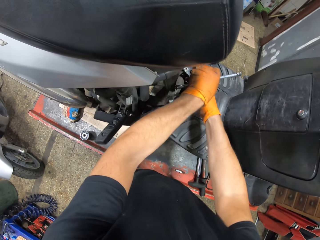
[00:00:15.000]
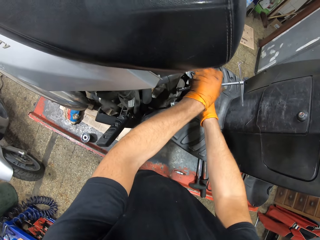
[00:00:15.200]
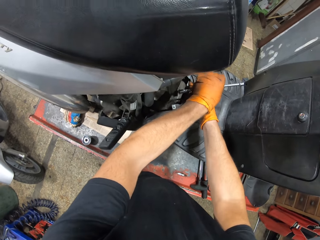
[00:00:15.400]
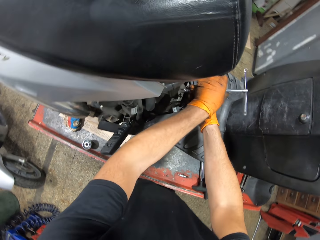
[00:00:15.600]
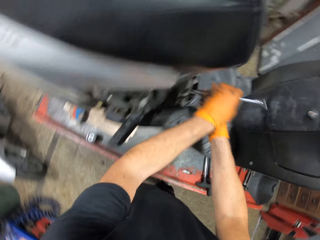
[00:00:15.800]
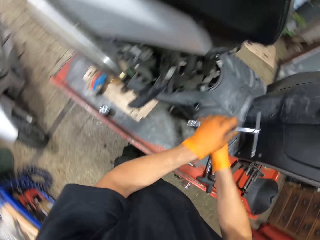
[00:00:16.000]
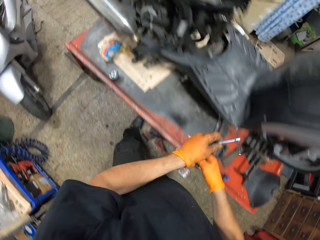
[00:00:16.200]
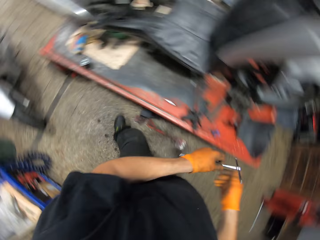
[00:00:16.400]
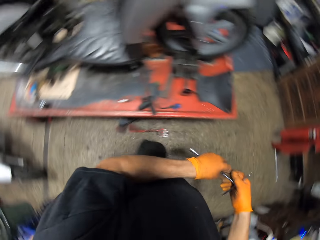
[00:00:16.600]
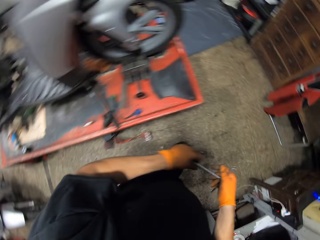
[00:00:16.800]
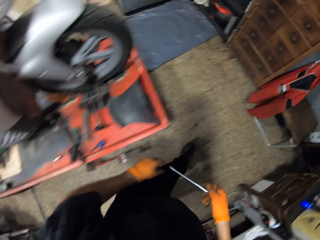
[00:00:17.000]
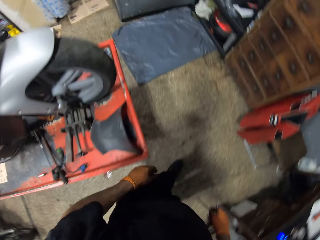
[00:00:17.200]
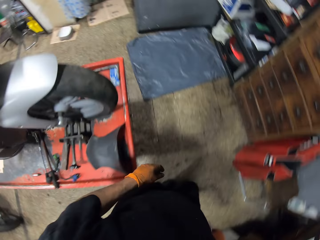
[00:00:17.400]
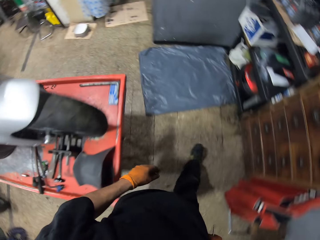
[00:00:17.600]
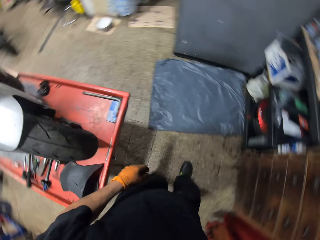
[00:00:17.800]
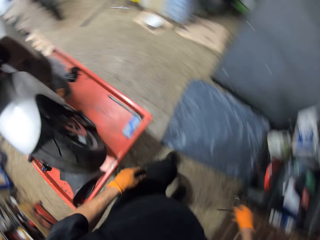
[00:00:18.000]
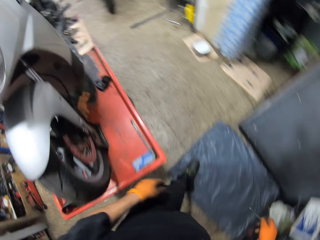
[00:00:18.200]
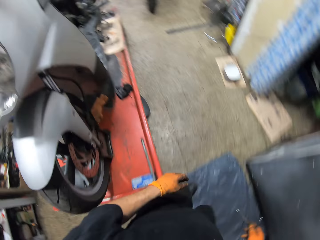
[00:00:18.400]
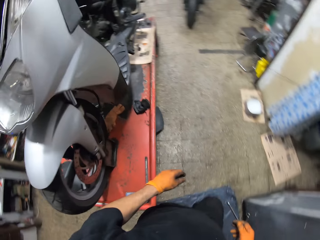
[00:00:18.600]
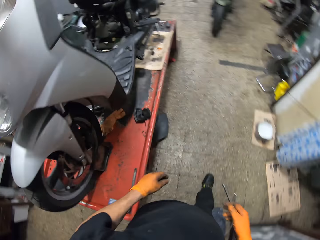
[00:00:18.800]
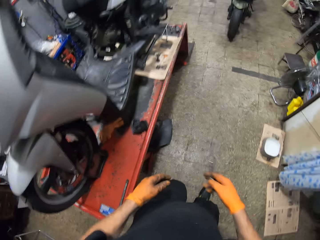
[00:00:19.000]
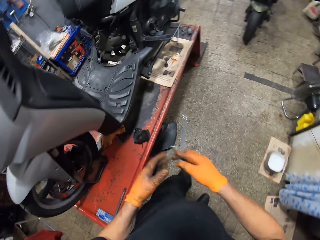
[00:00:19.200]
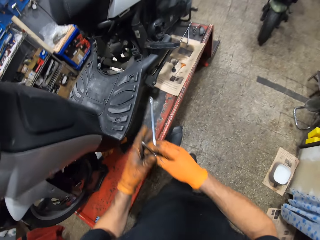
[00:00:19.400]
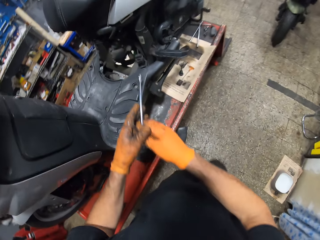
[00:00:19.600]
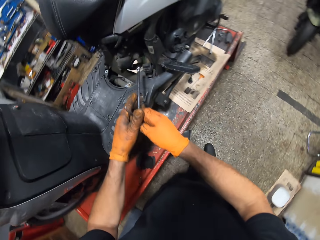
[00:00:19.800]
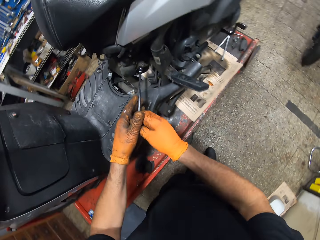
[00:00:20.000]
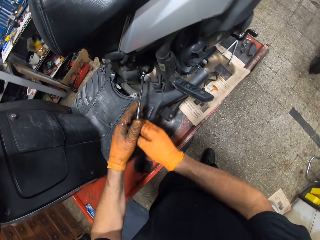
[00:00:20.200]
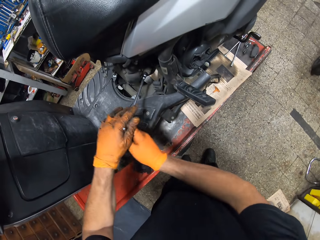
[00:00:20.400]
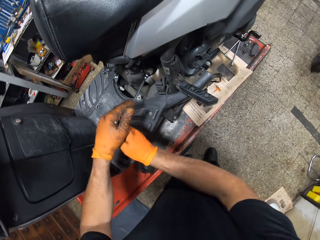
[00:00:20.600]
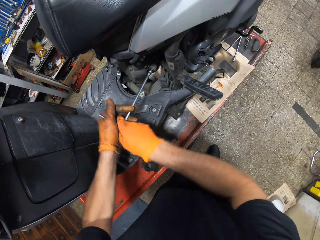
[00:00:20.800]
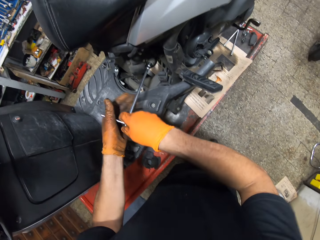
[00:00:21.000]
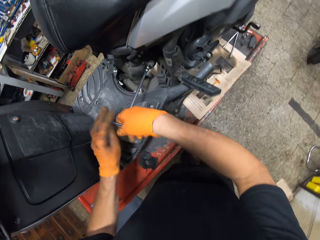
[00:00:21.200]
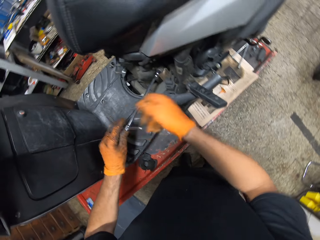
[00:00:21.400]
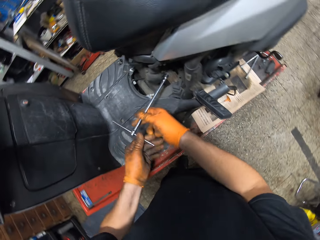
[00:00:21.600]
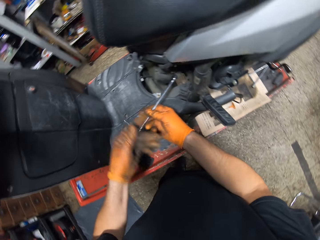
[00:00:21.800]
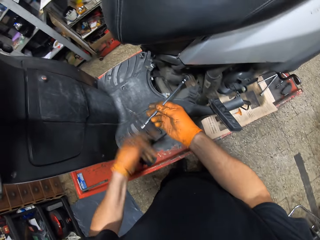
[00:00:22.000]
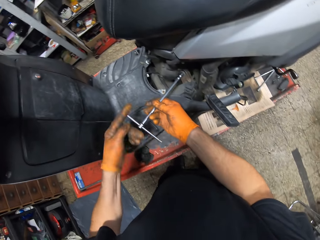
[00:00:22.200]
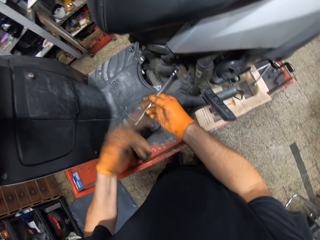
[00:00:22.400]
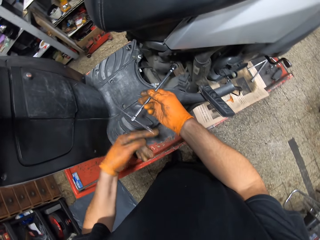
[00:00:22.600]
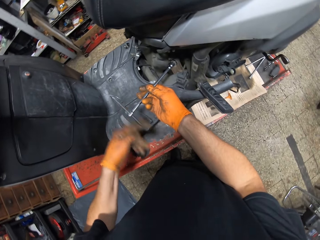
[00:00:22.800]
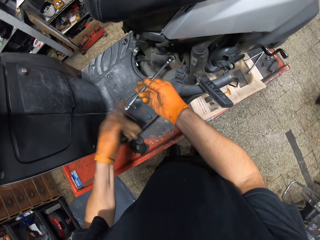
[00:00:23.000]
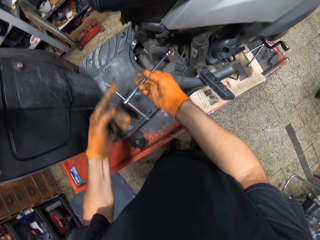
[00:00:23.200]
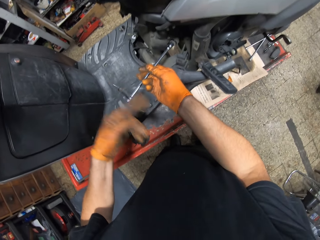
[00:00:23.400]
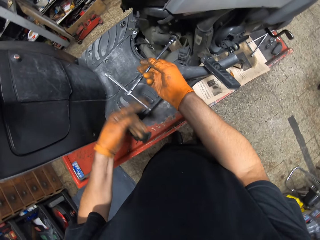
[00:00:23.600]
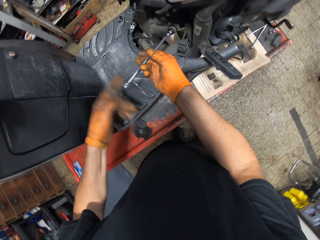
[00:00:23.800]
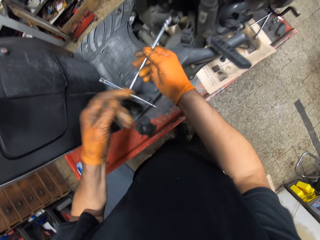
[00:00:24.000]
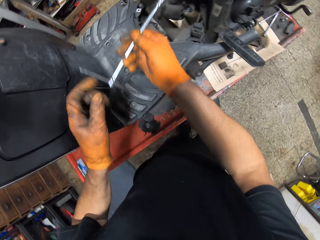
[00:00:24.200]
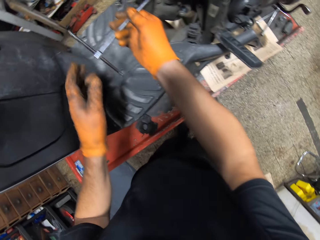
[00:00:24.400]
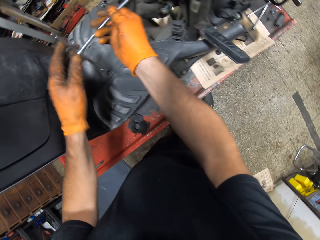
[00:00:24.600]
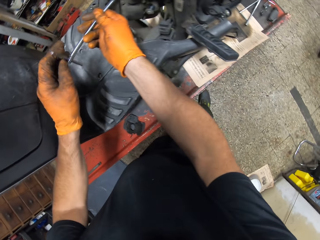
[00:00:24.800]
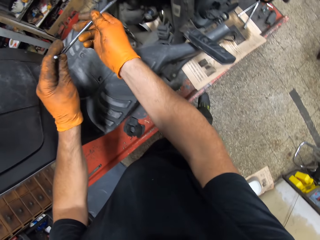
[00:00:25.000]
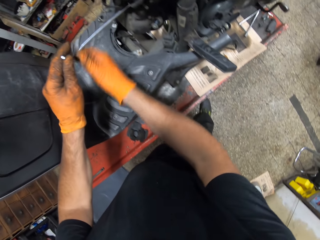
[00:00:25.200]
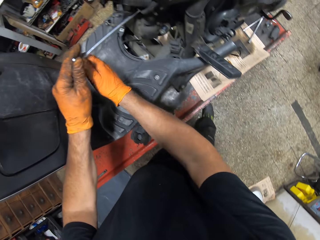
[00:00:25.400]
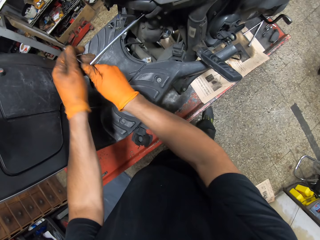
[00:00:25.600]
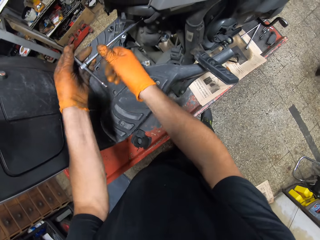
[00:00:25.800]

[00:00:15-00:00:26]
The camera wearer transfers the T spanner from his gloved left hand to his gloved right hand. He walks around the room. He loosens bolts in the motorcycle with a T spanner in both gloved hands.

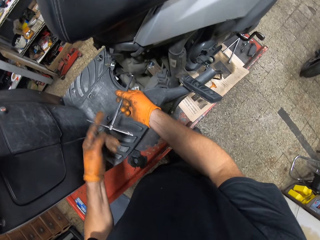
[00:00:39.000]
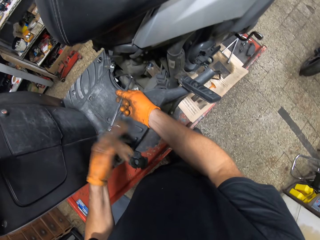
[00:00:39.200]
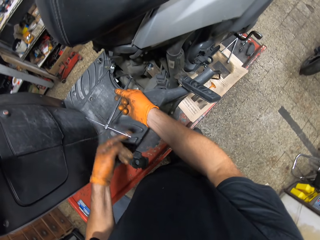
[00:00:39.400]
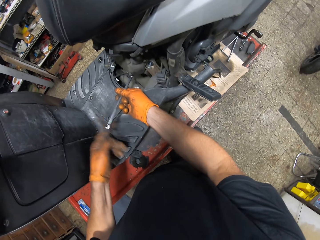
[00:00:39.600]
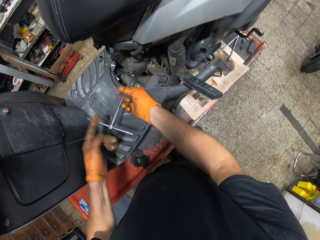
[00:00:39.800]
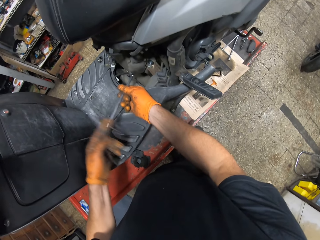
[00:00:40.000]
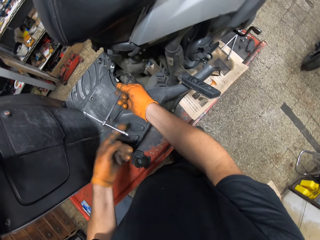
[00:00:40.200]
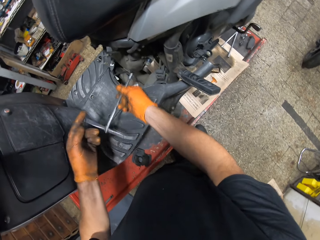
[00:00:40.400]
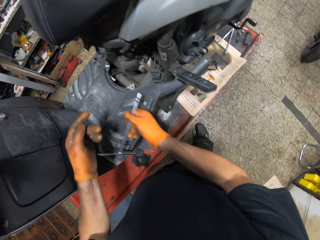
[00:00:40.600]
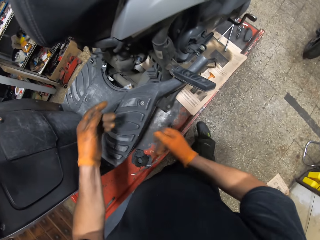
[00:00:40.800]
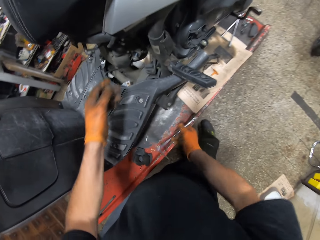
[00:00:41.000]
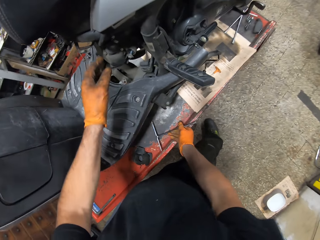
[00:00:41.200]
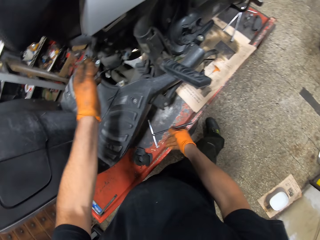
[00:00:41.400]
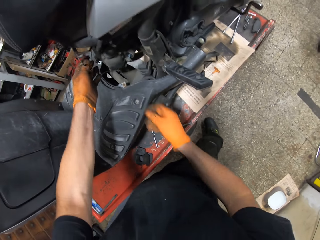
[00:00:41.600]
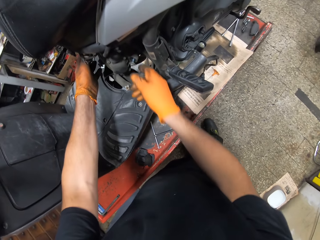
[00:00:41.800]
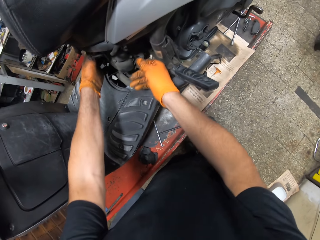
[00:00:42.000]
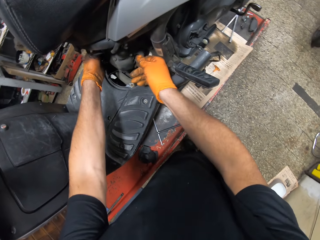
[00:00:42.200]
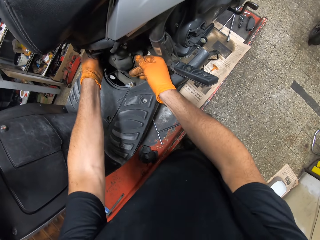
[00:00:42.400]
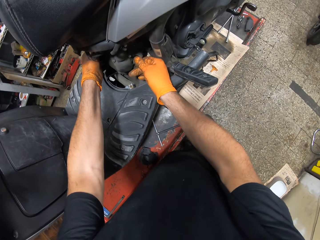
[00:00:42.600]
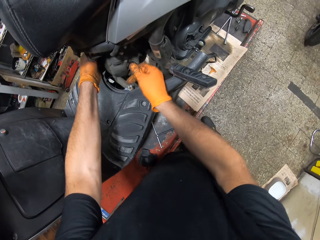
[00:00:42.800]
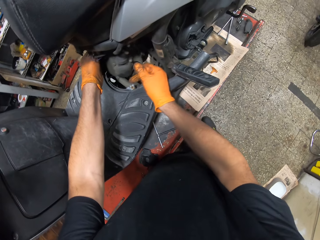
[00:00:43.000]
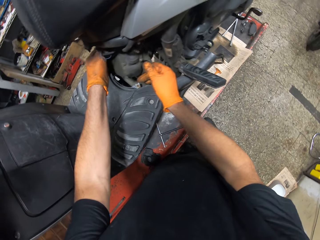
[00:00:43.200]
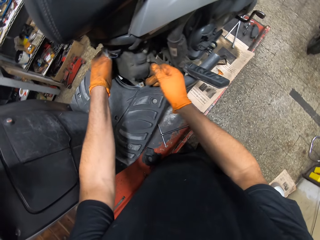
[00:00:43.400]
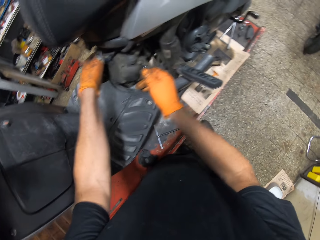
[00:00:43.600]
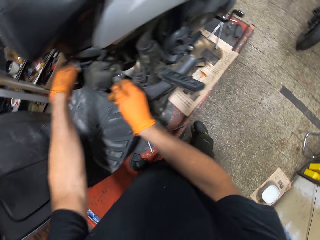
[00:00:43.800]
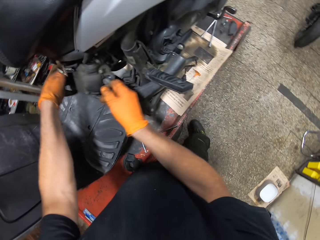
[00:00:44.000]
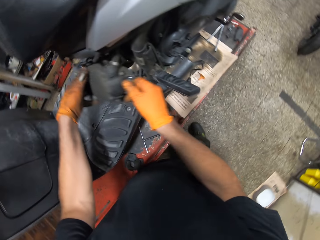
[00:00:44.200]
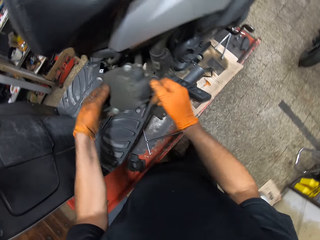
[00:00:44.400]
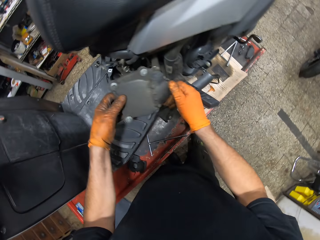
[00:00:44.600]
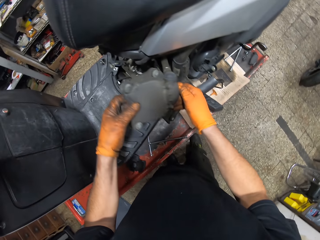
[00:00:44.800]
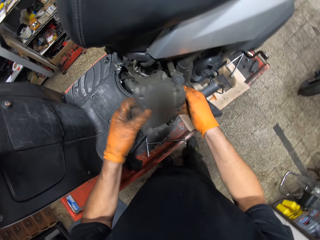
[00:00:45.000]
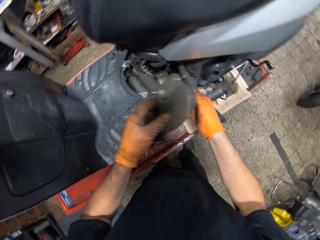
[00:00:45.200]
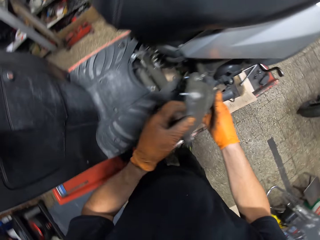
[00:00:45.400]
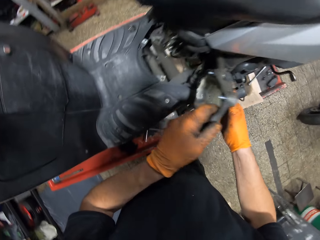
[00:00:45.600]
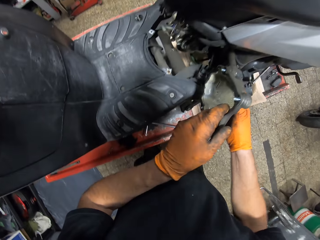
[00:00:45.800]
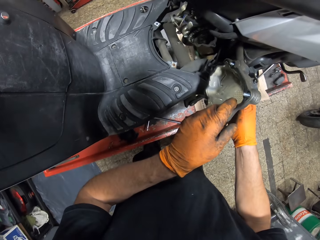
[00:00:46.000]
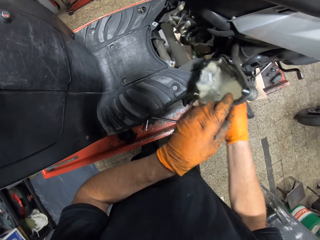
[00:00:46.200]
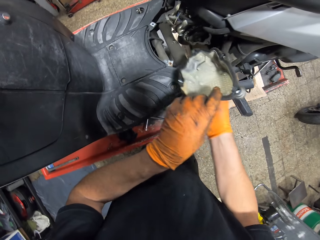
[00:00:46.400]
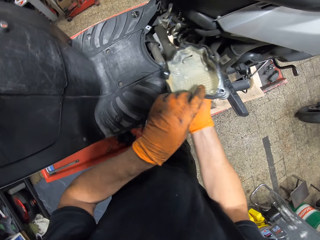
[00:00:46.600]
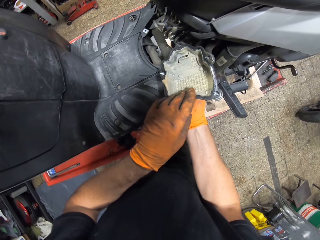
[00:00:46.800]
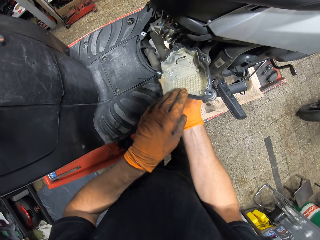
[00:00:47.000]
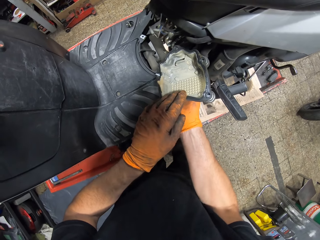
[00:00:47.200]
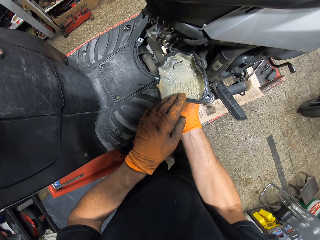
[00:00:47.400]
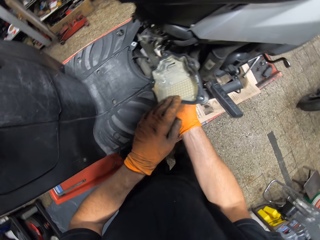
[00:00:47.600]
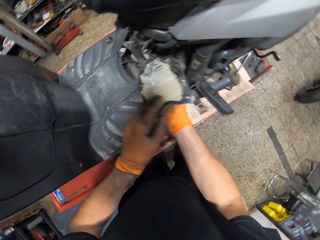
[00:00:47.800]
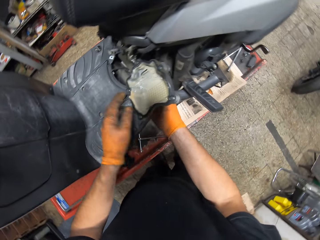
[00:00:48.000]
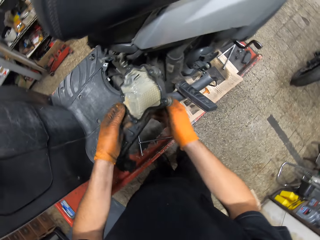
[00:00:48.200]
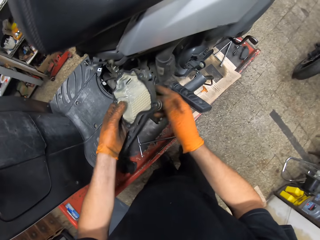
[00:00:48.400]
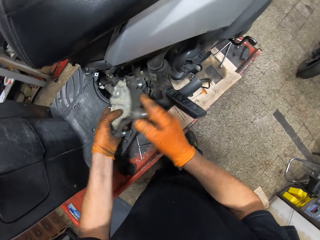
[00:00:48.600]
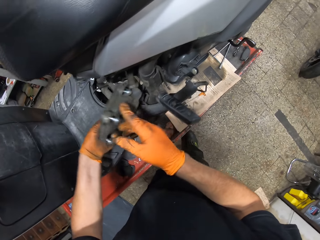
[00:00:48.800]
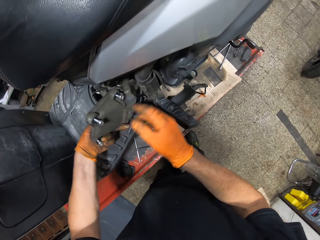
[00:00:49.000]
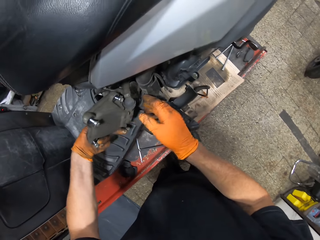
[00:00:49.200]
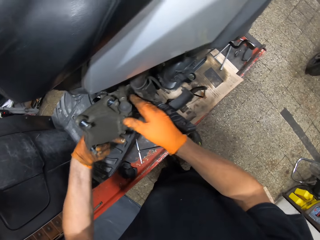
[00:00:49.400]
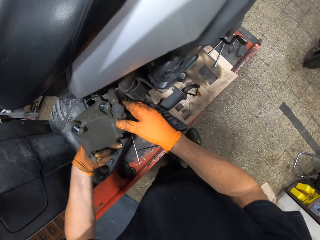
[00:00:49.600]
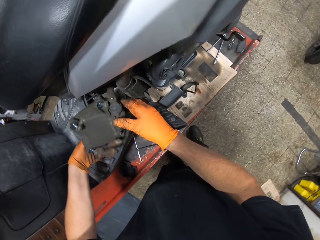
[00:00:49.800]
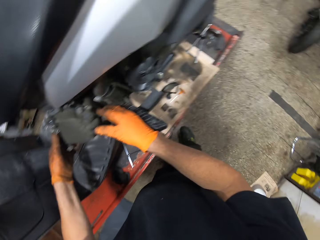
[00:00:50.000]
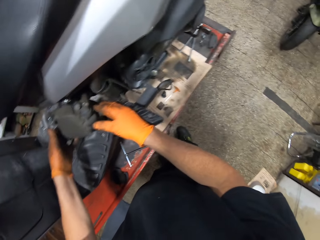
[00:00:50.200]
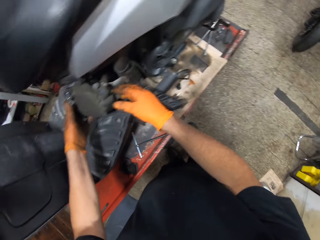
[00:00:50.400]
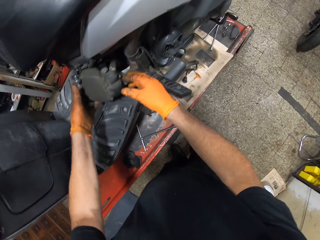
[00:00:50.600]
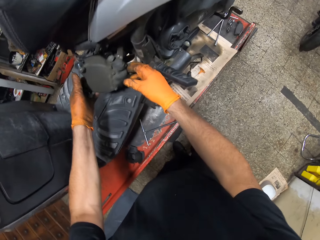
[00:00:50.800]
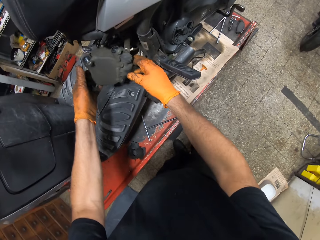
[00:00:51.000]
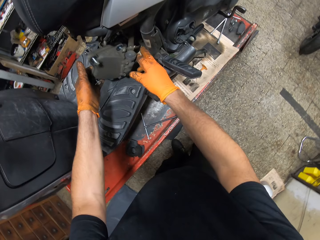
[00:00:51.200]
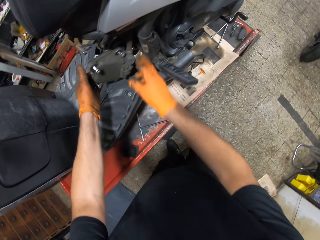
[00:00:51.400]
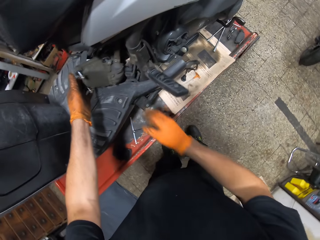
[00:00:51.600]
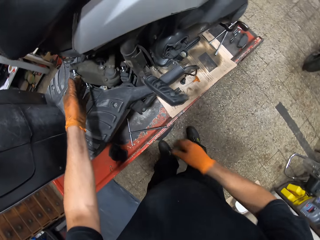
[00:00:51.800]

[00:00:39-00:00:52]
The camera wearer drops the T spanner in his gloved right hand on the table. He pulls out an engine block or engine cover from the motorcycle with both gloved hands. He repositions the engine block in the motorcycle with both gloved hands. He stares at the cover.
